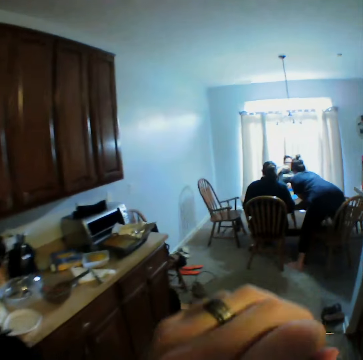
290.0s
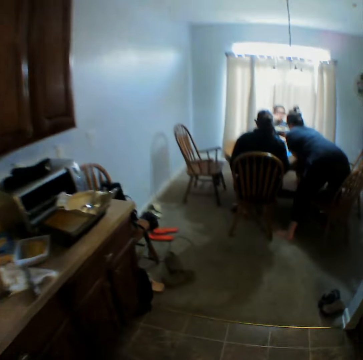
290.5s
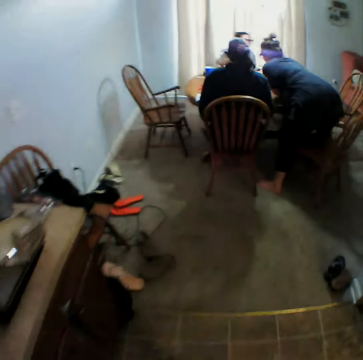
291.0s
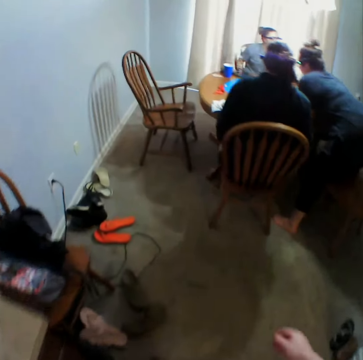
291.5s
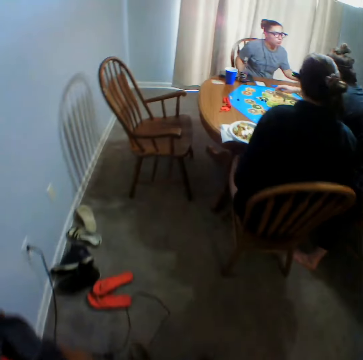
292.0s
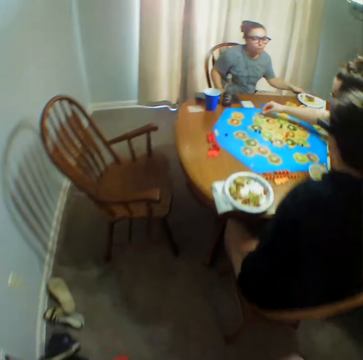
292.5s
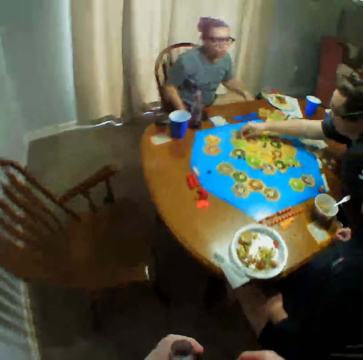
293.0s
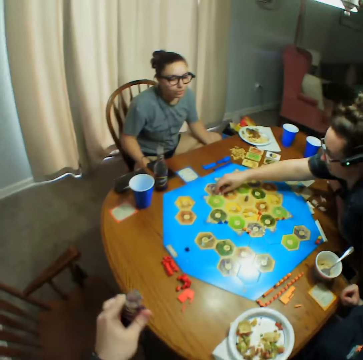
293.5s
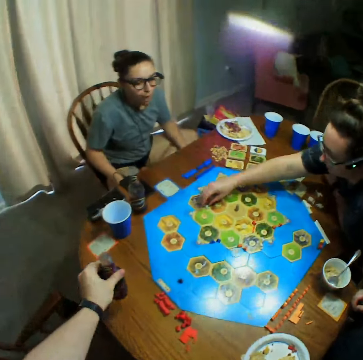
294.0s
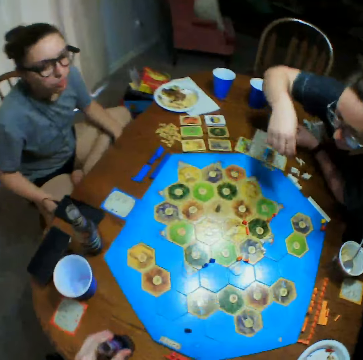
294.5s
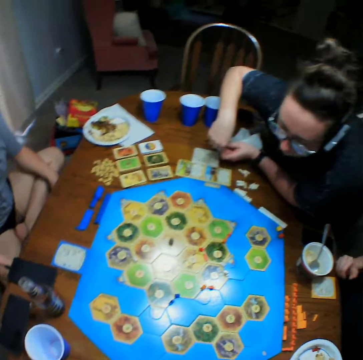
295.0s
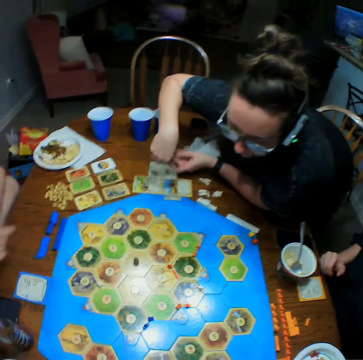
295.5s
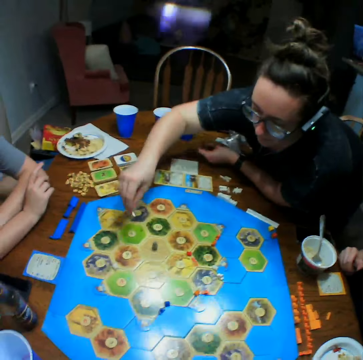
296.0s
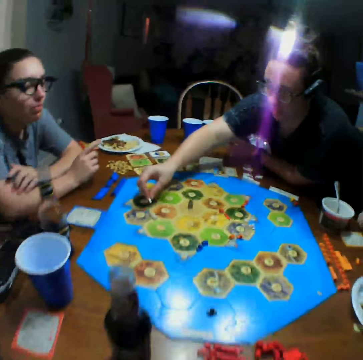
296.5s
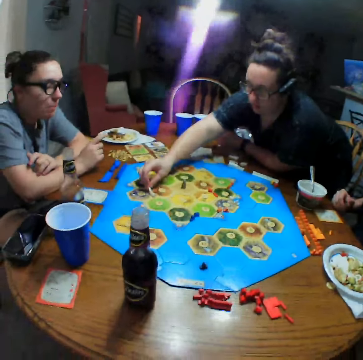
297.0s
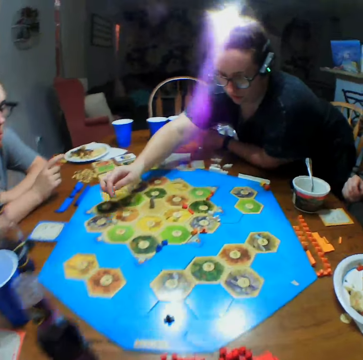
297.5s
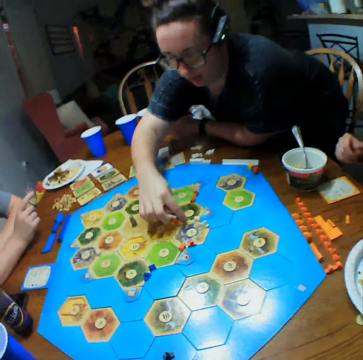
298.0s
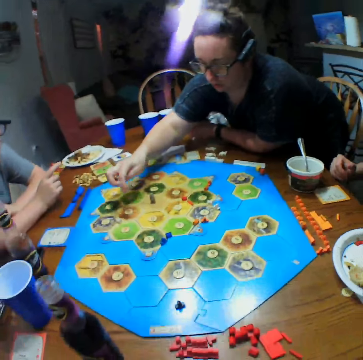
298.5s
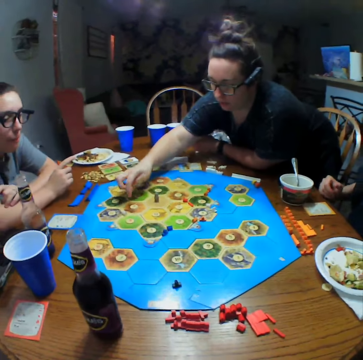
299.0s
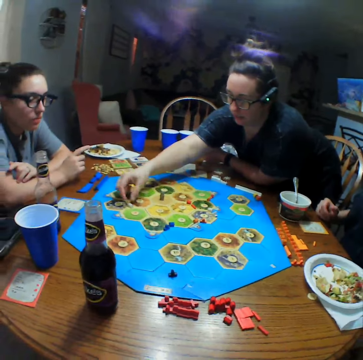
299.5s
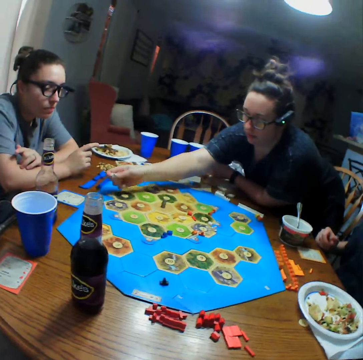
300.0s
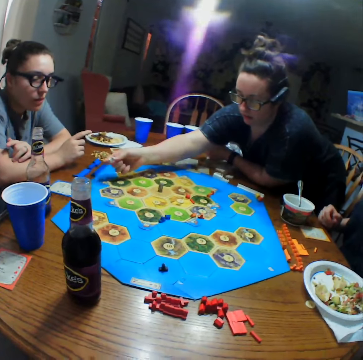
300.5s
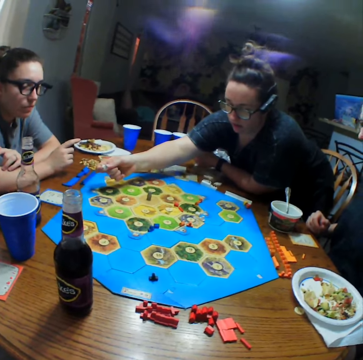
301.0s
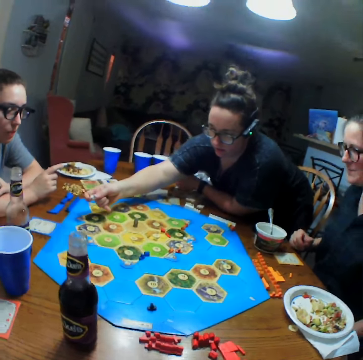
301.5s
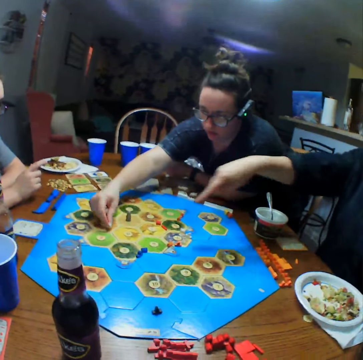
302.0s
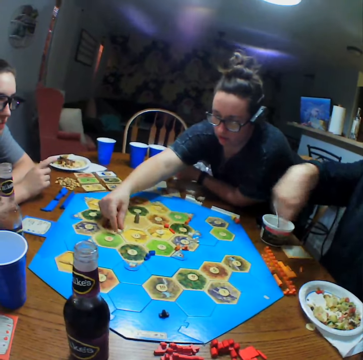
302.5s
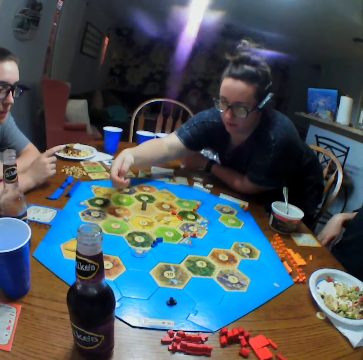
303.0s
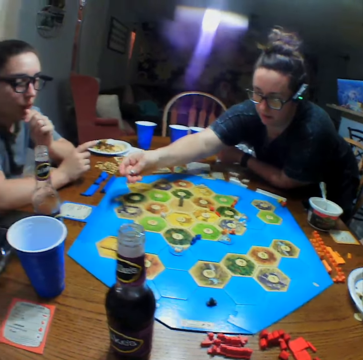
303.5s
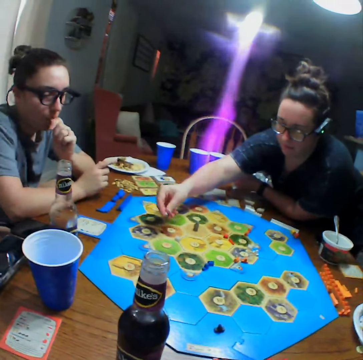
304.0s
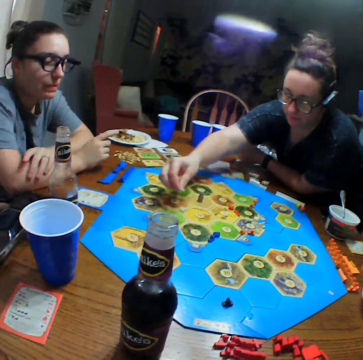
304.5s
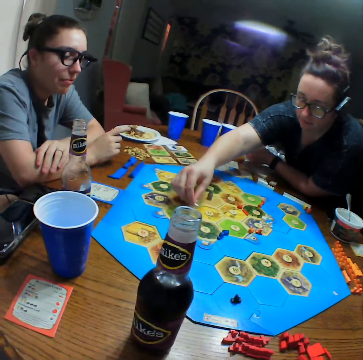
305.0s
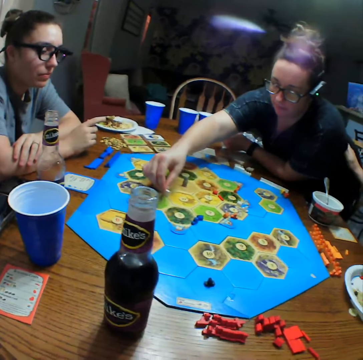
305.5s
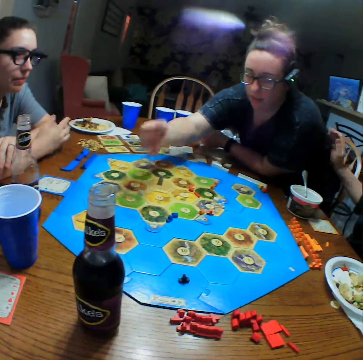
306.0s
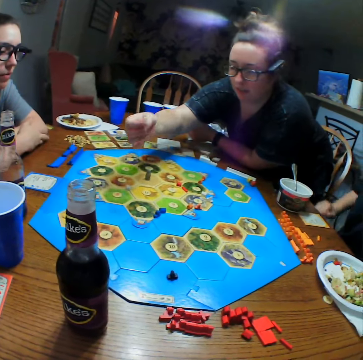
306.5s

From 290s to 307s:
The camera wearer takes the drink and walks in the room. A person picks up a die. The camera wearer puts the drink on the table. The person puts the die on the board. The person points at the board. The person picks up the die. Another person points at the board.

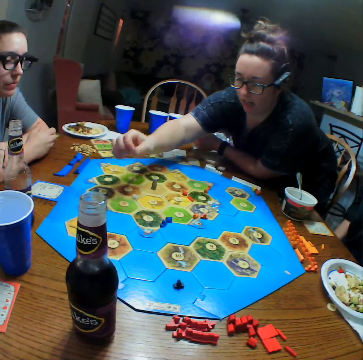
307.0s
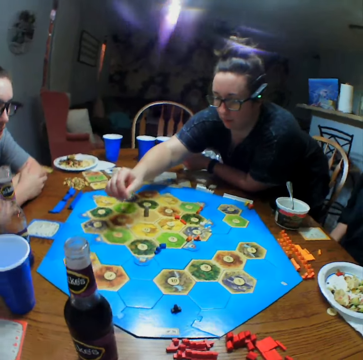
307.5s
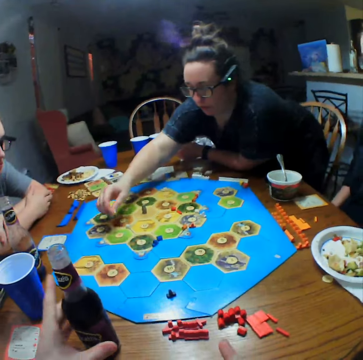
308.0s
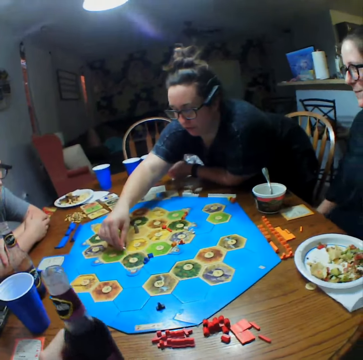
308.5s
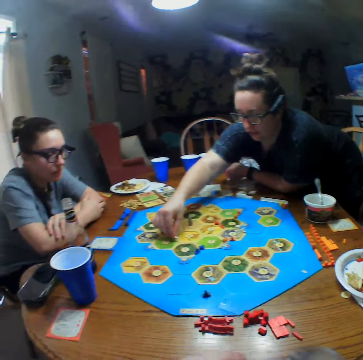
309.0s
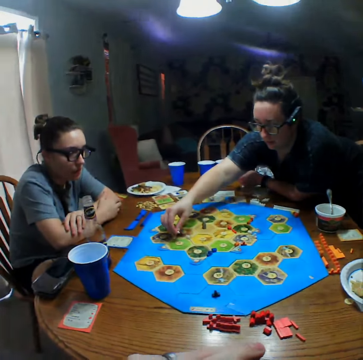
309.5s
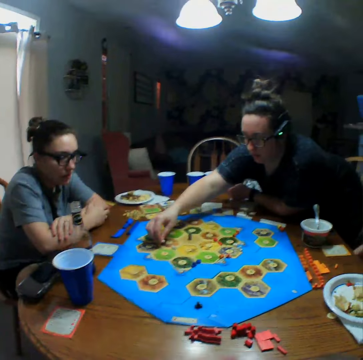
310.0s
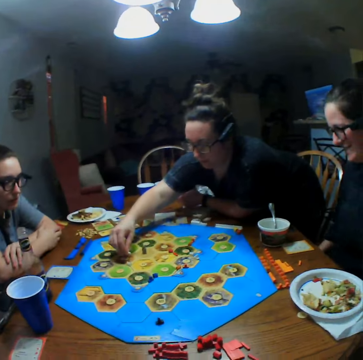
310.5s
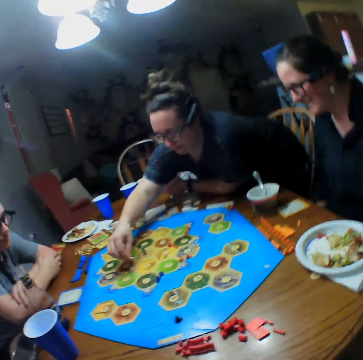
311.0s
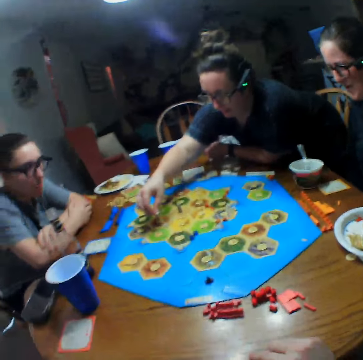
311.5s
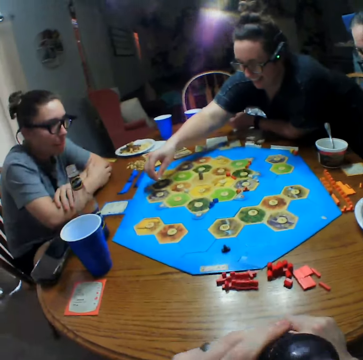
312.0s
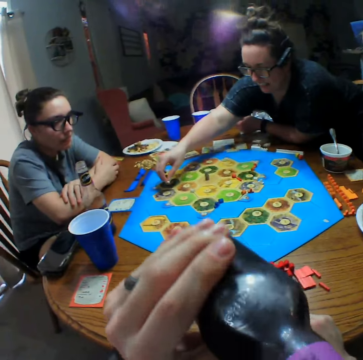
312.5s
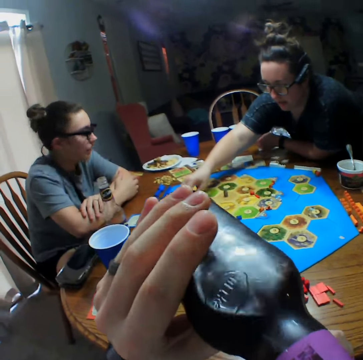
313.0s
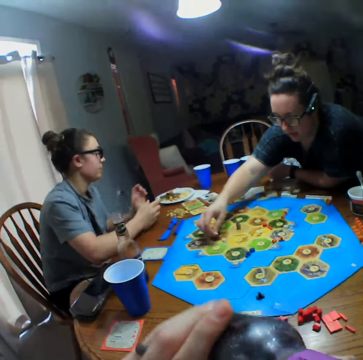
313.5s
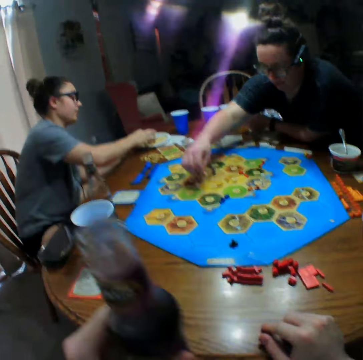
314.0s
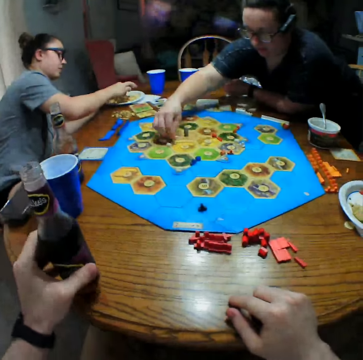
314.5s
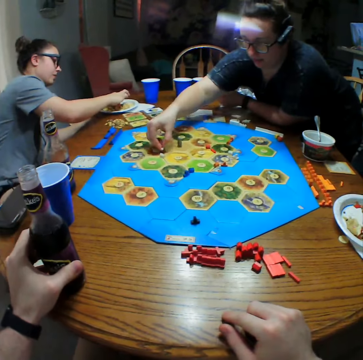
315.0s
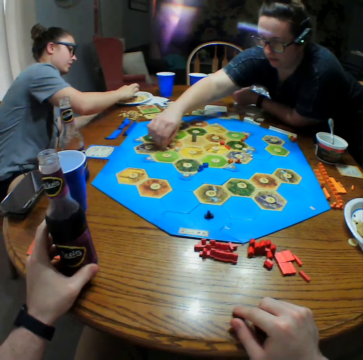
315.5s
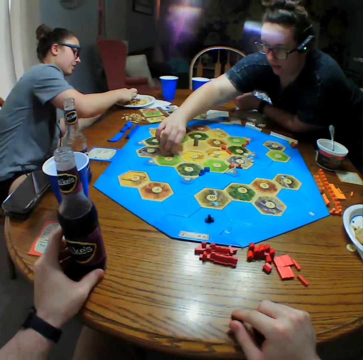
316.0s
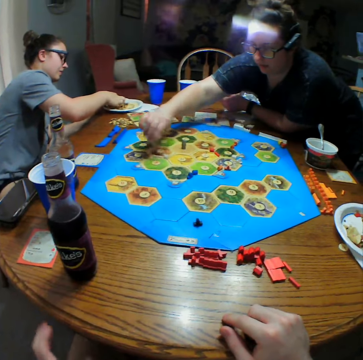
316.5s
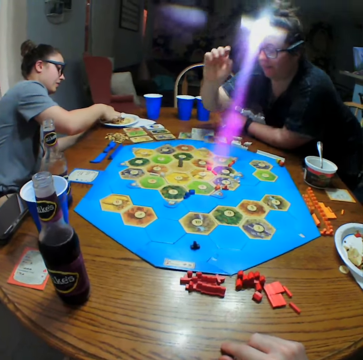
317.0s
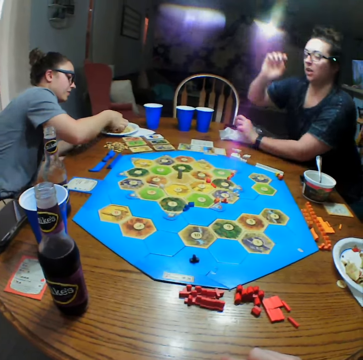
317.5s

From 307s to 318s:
The camera wearer picks up a drink. A person touches the board. The camera wearer takes the drink. They put the bottle of soda on the table. Another person picks up food.

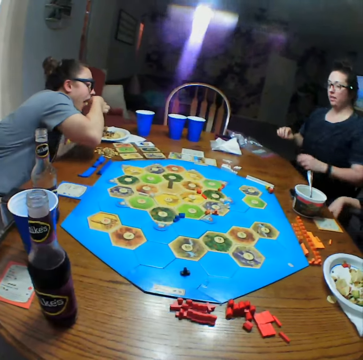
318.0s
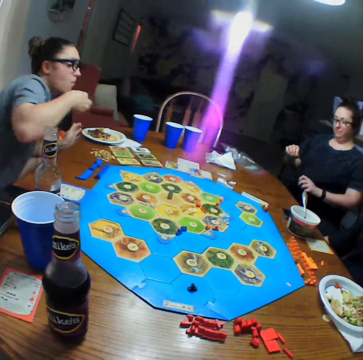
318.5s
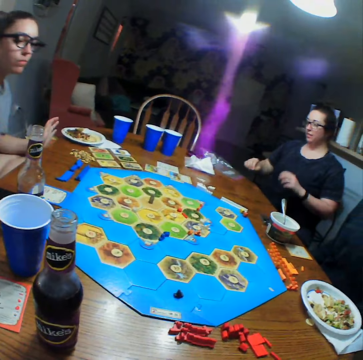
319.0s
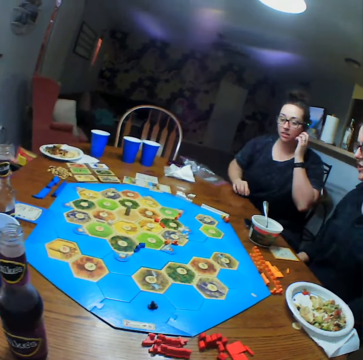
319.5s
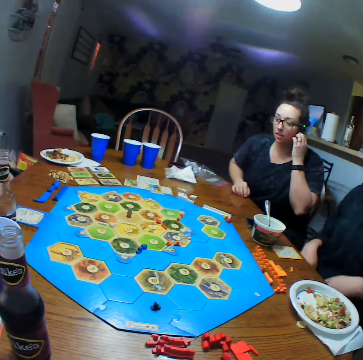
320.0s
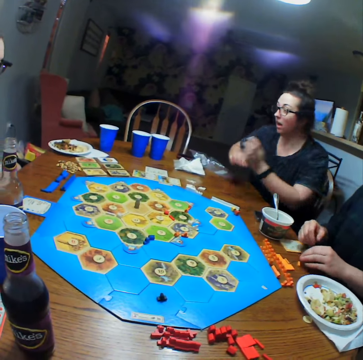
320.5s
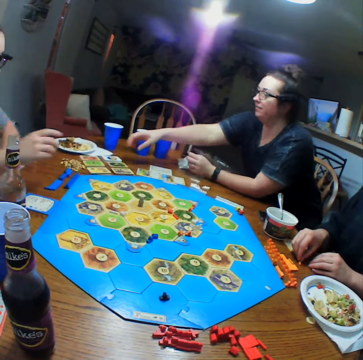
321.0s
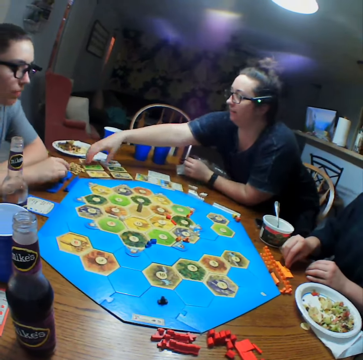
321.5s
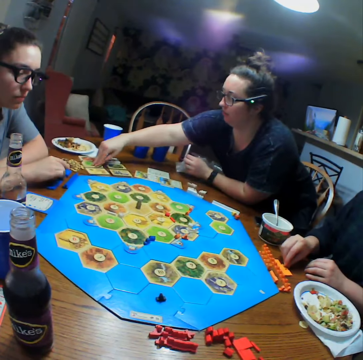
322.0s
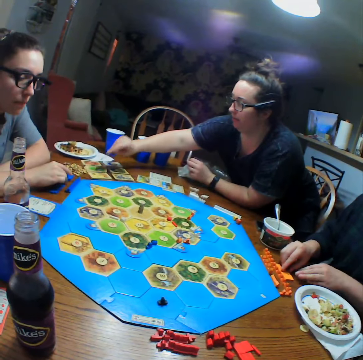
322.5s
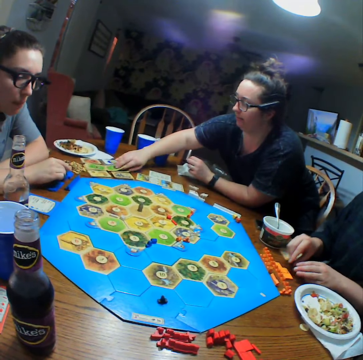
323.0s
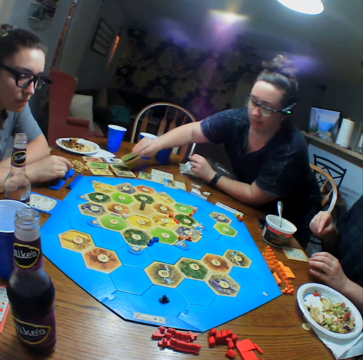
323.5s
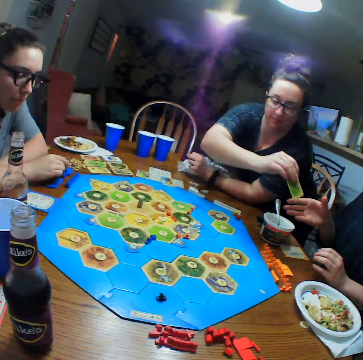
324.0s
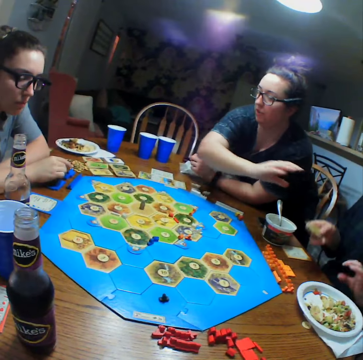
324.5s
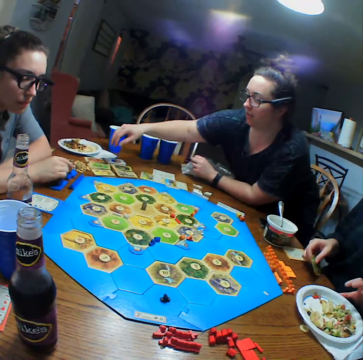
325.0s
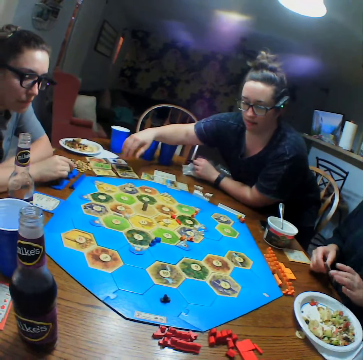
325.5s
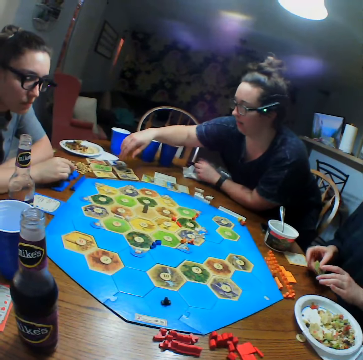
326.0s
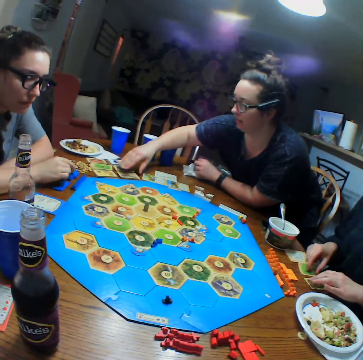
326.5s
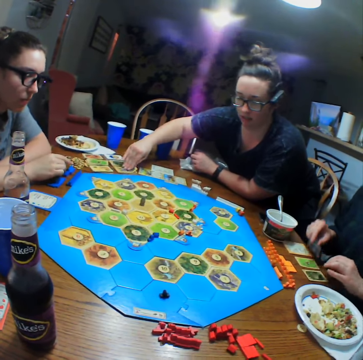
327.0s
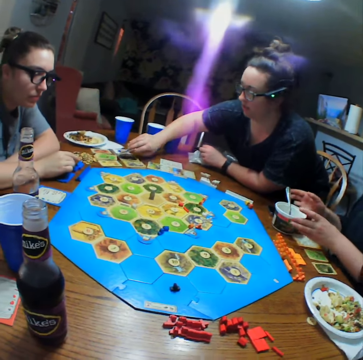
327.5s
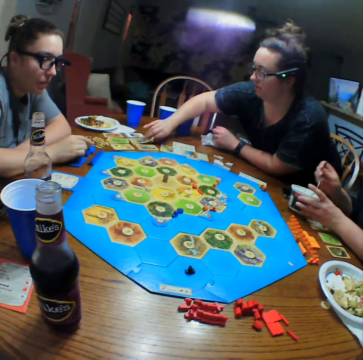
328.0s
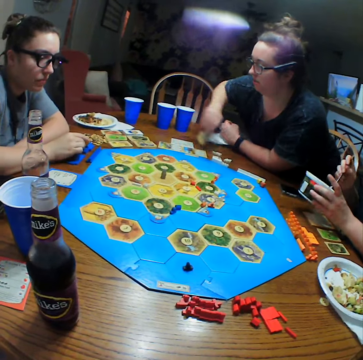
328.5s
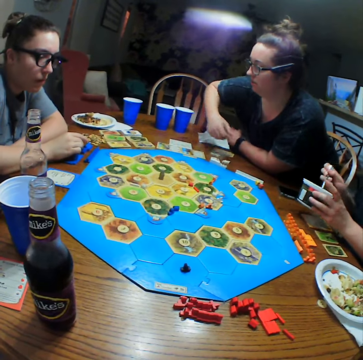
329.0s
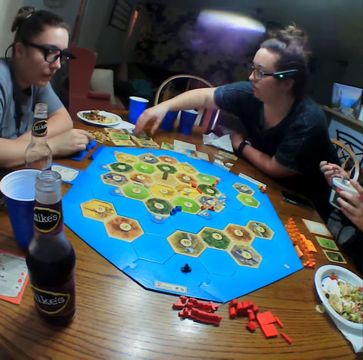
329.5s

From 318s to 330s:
A person eats. Another person leans on the table and scratches herself. The second person takes a card on the table. A third person touches the dice. The second person gives the third person a card. The third person puts the cards on the table. The second person takes a card on the table. The third person holds a container and spoon and scoops food.
